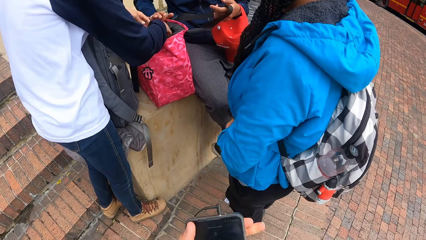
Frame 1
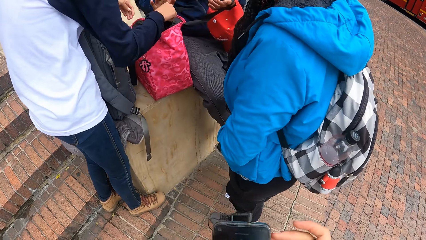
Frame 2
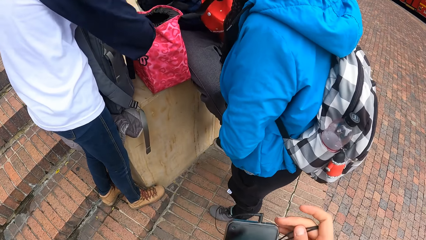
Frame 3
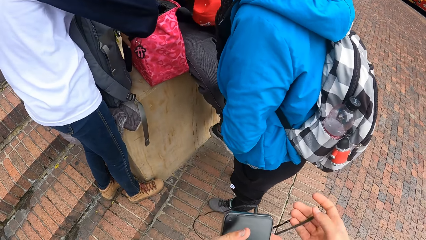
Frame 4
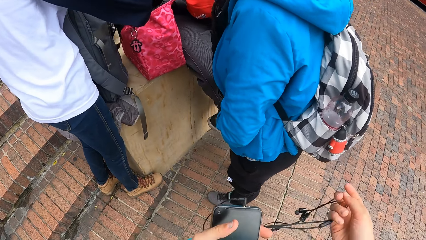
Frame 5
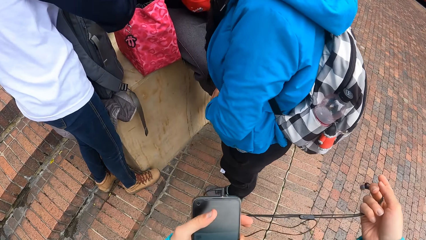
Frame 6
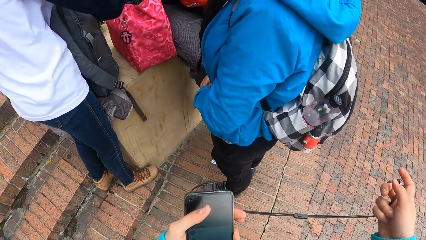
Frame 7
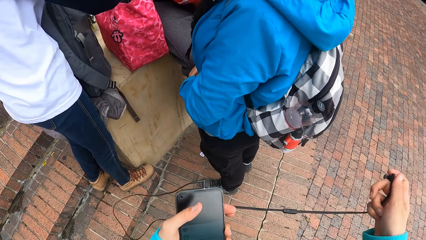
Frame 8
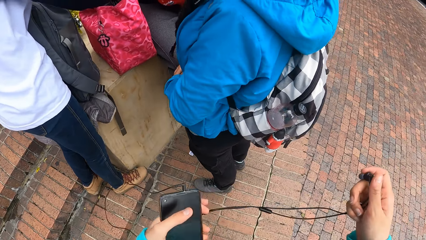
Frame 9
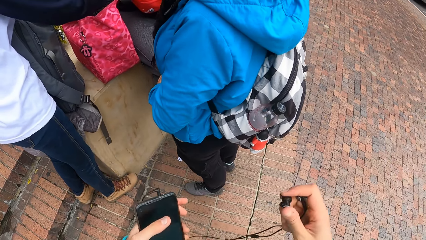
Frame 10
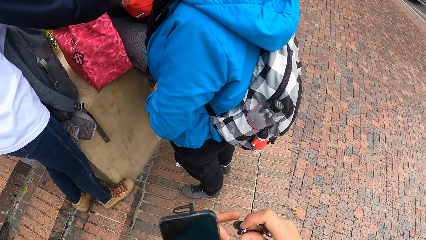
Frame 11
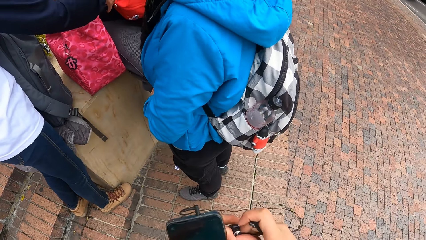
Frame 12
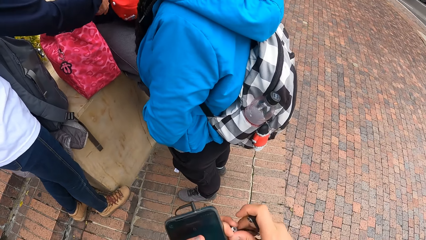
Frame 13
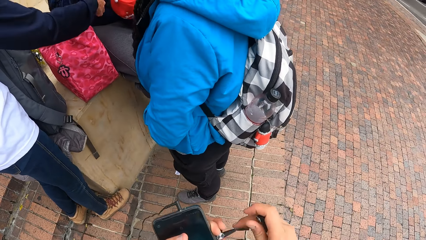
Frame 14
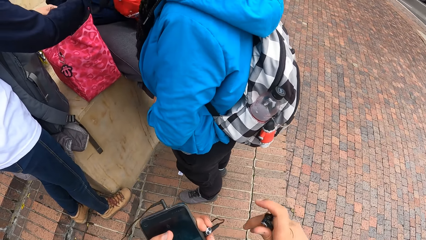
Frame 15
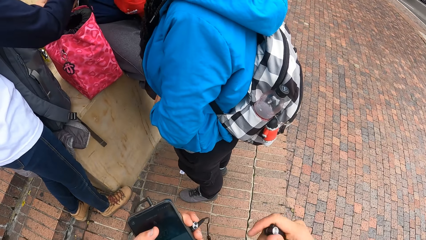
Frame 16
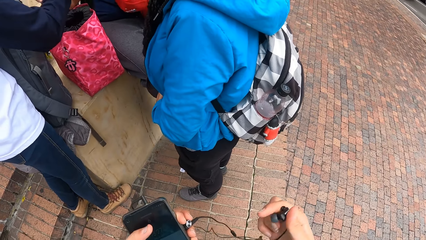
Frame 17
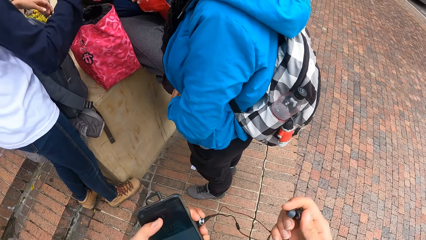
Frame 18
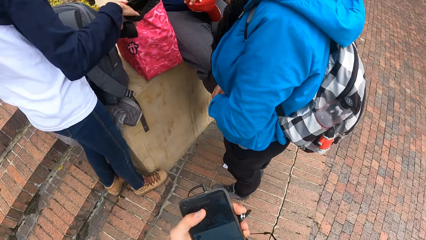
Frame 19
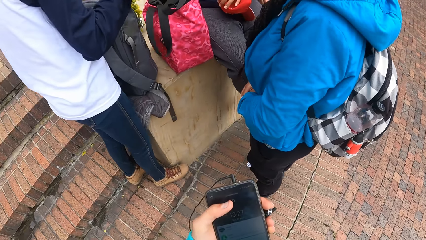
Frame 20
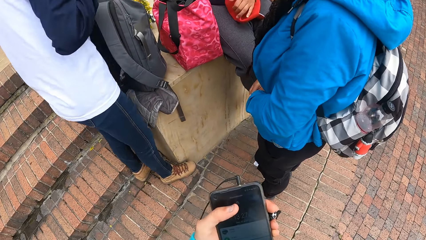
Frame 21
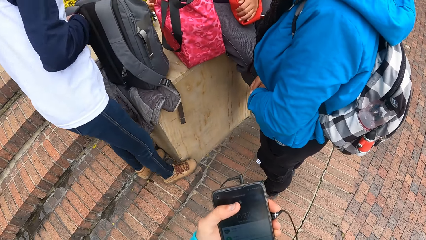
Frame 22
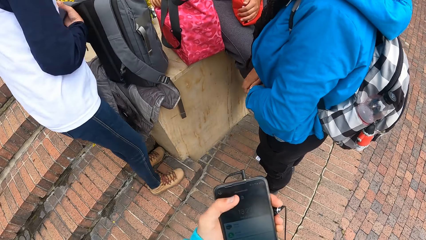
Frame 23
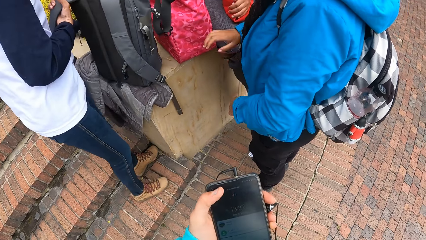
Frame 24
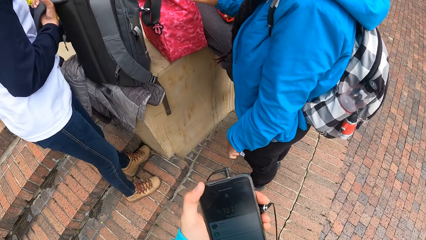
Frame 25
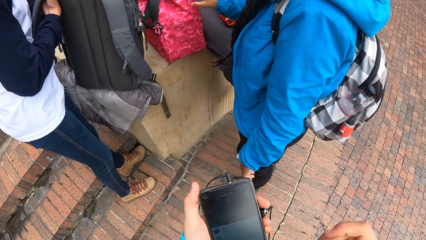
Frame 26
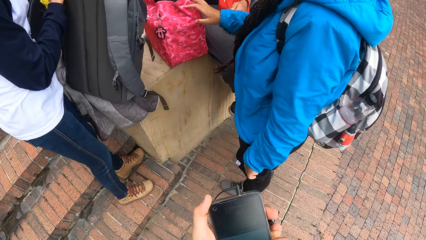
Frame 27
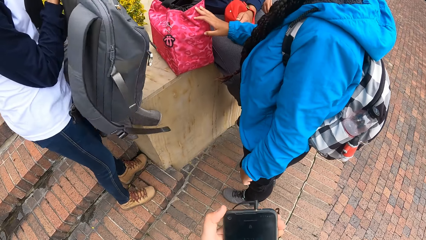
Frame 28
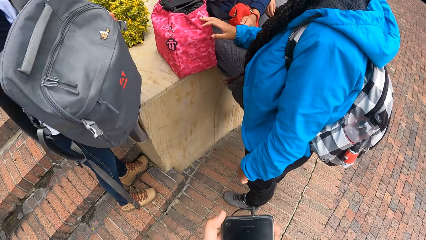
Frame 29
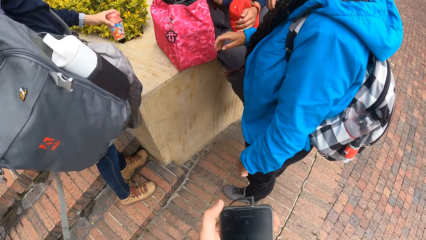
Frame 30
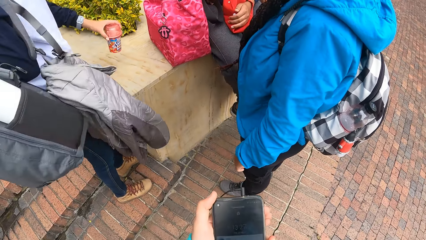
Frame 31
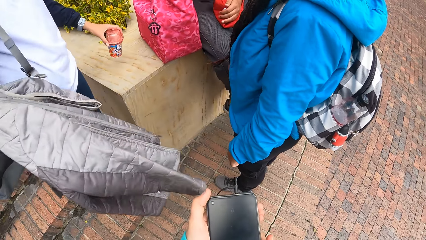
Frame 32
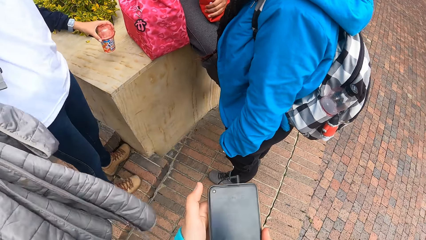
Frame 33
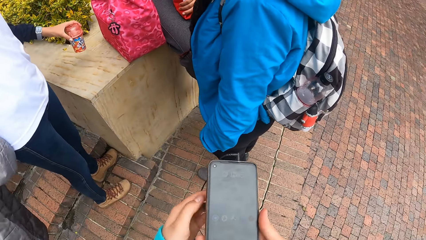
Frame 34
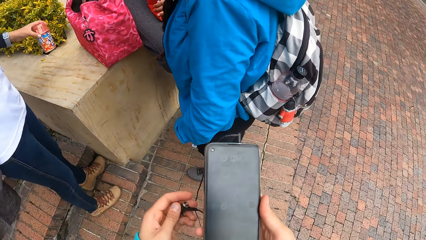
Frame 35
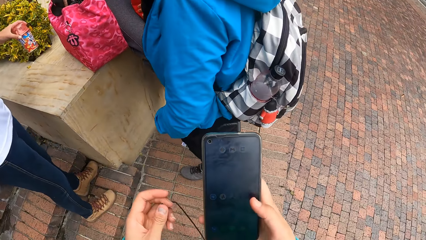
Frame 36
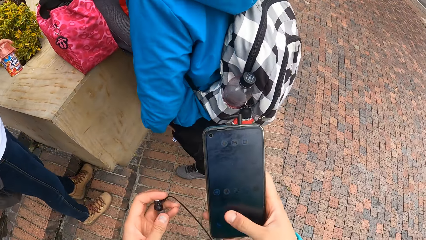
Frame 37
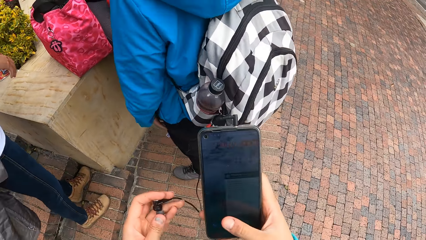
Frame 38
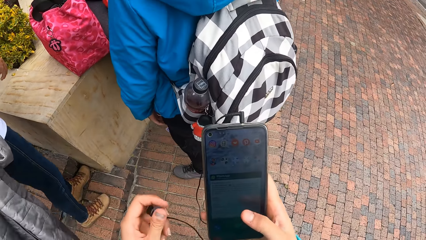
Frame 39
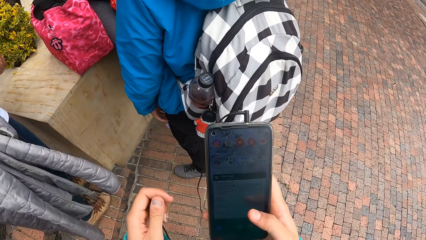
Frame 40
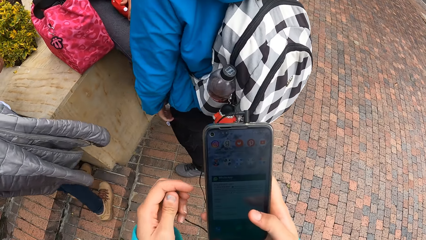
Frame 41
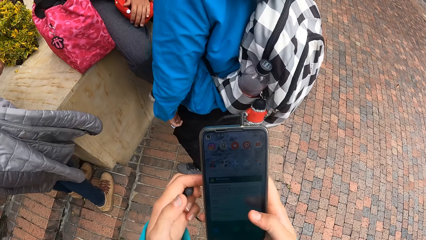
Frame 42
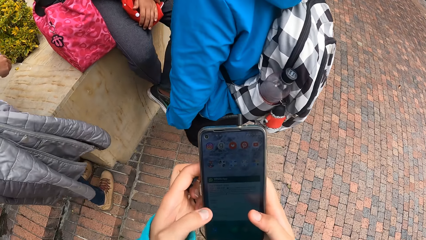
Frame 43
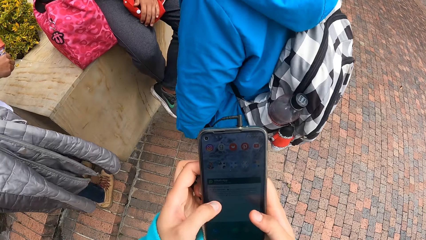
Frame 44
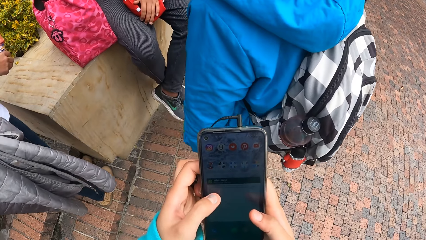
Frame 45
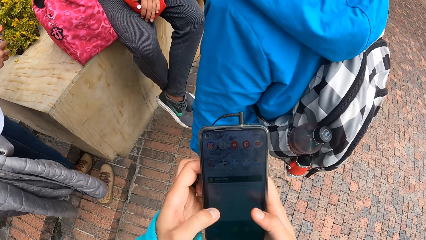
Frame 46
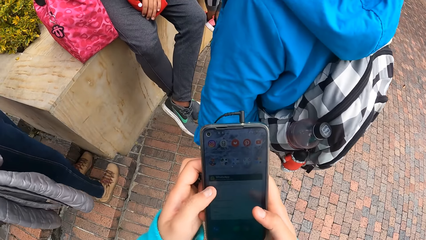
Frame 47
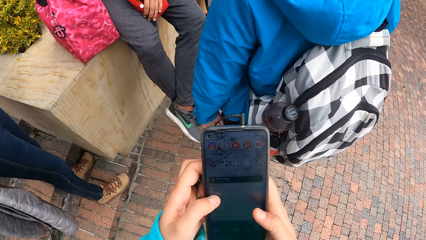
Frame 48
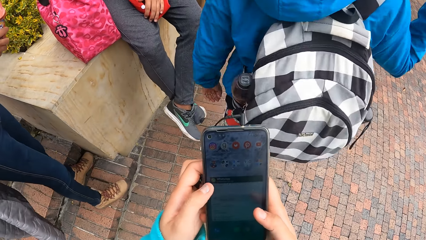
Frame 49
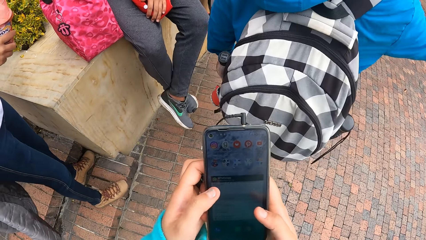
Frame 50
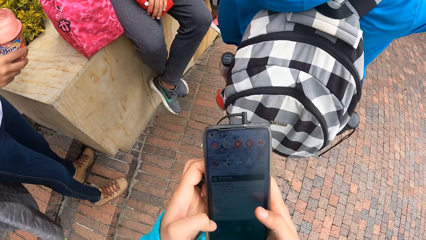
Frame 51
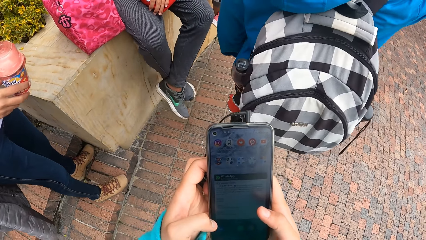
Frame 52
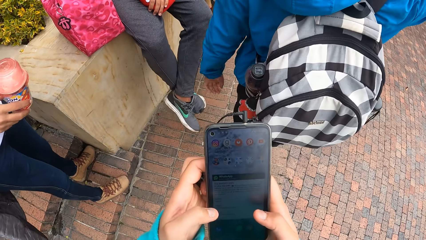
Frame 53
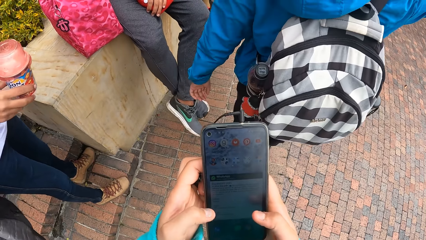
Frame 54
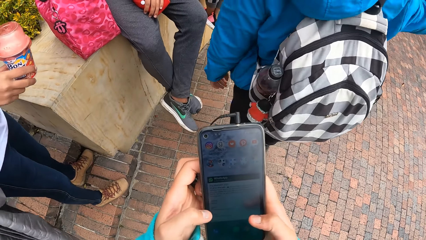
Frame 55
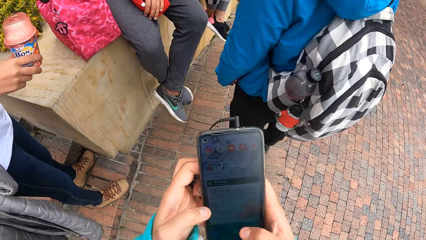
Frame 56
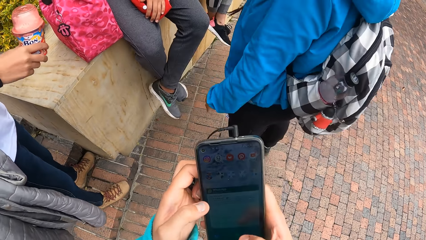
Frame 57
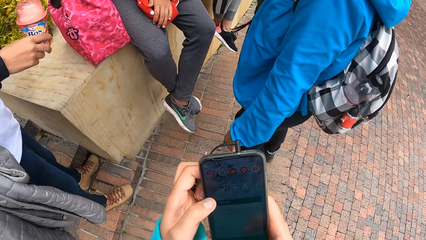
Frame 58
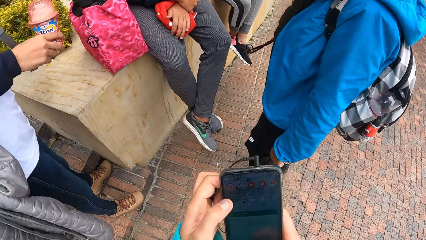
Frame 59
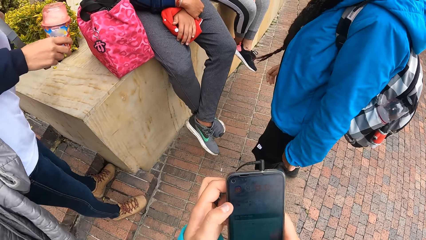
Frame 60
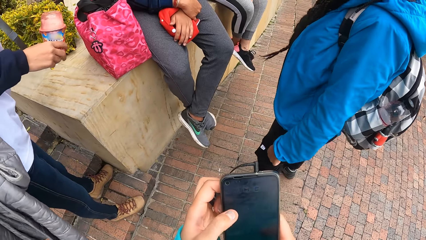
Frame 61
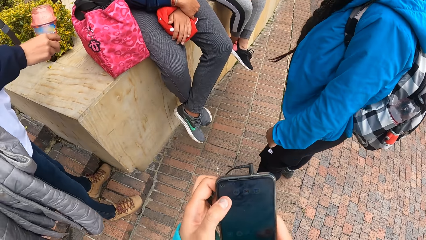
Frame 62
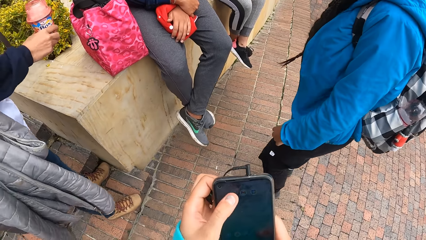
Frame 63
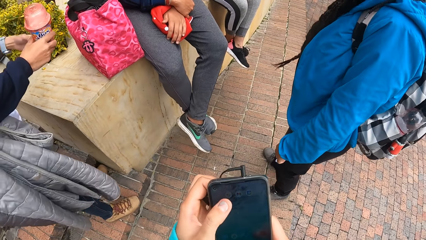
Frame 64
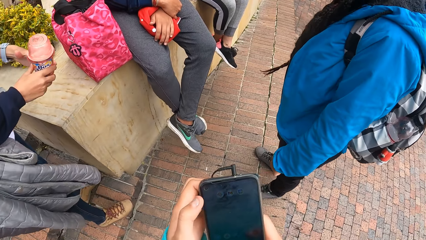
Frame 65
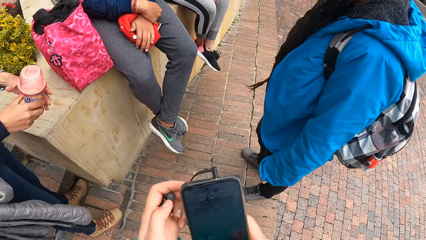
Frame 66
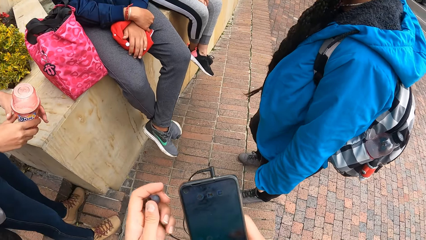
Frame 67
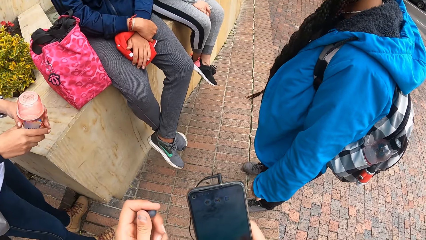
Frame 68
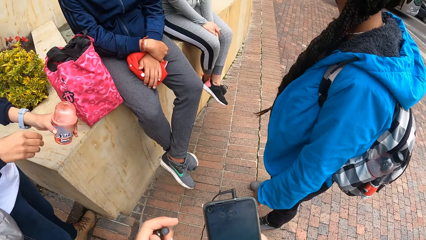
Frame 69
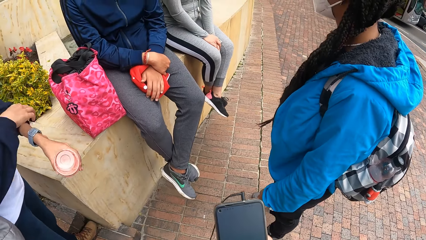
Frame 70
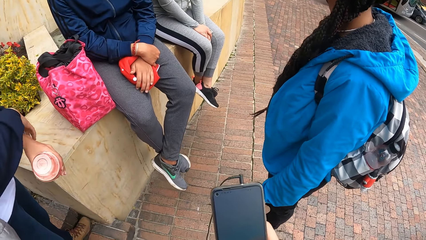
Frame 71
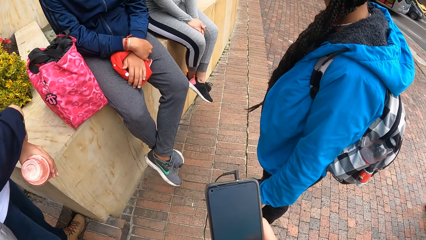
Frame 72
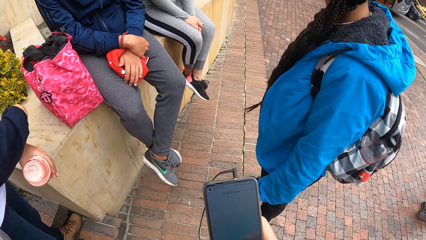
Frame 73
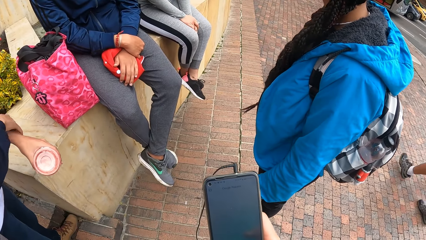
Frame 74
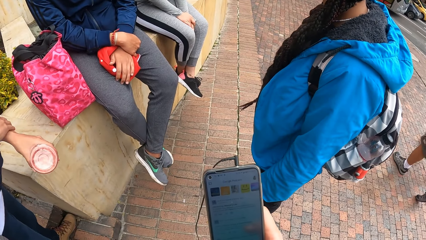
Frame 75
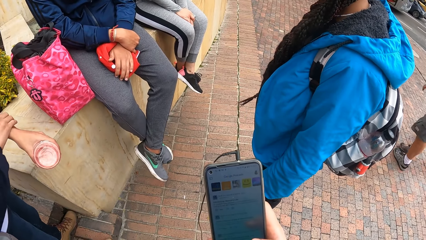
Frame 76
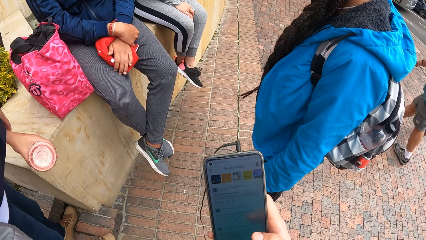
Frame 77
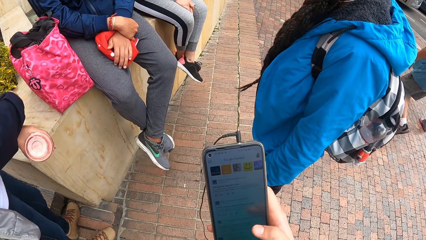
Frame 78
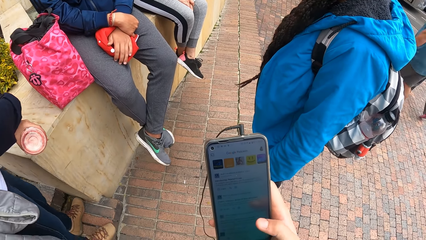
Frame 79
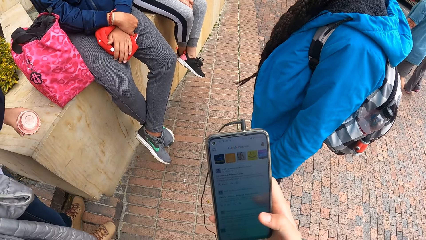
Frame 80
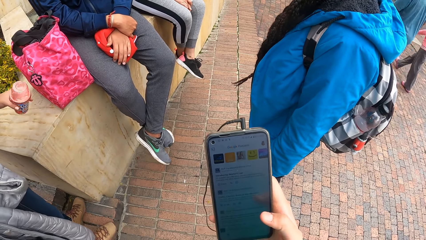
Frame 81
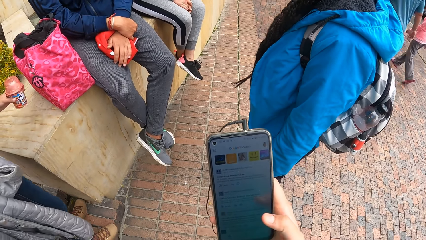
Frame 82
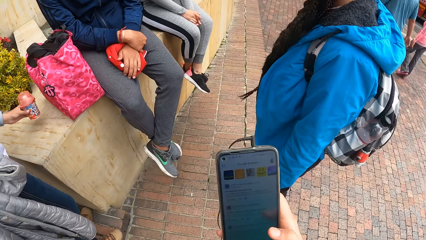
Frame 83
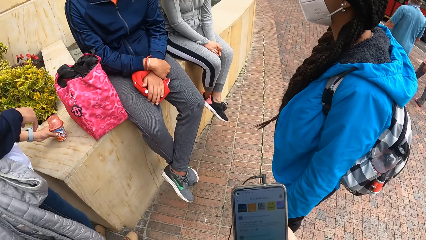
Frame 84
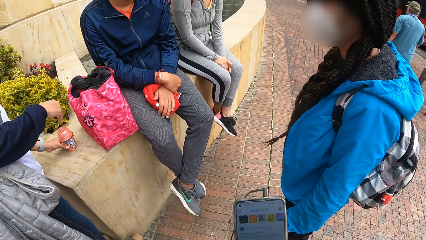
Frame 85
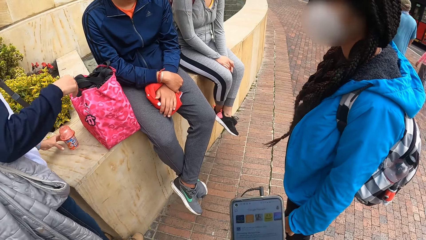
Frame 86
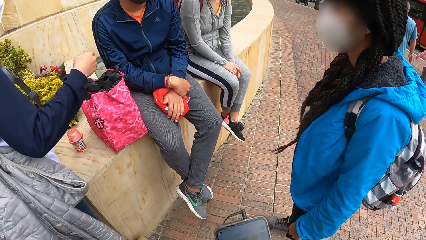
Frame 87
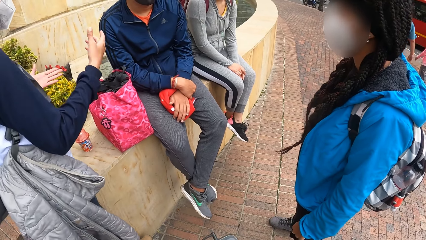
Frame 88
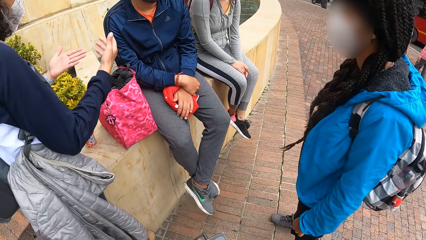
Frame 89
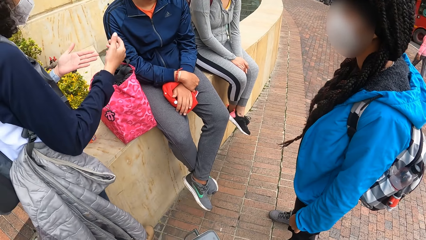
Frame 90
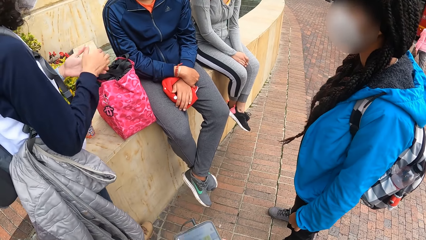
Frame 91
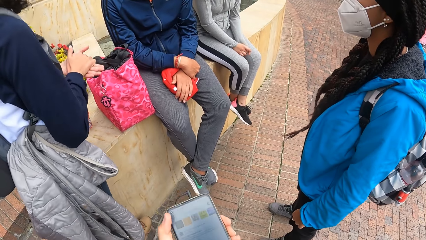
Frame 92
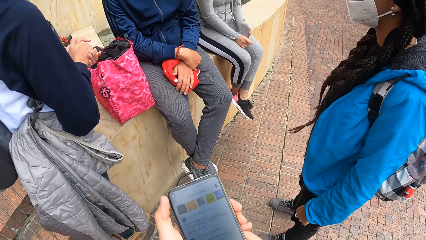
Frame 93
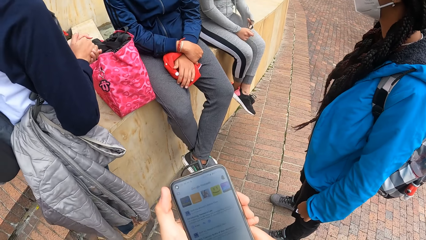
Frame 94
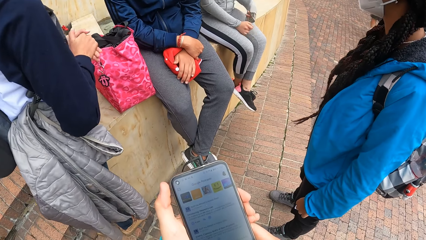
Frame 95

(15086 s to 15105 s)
The camera wearer adjusts the earphones with both hands. A woman picks the ash bag from the block retaining wall with her right hand. The camera wearer wears the earphones. The woman holds the can of soda in her left hand. The camera wearer holds their phone and operates the phone with both hands.
